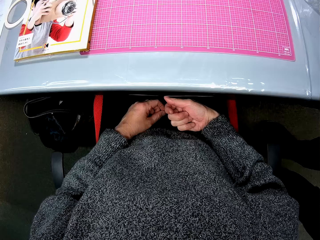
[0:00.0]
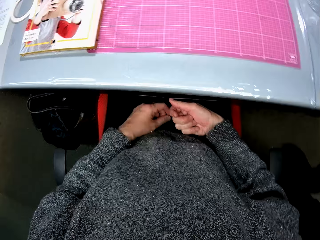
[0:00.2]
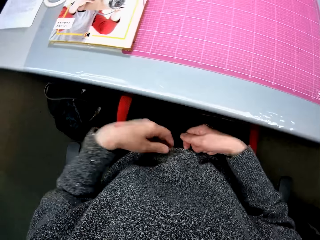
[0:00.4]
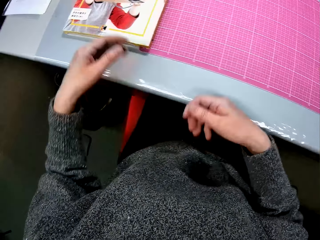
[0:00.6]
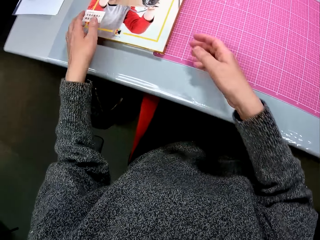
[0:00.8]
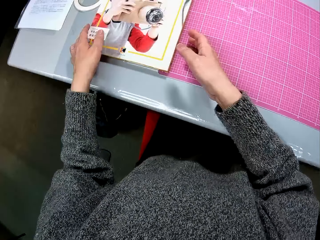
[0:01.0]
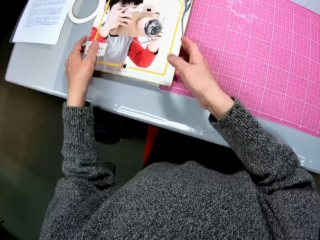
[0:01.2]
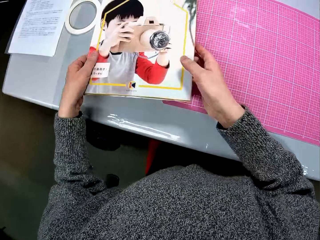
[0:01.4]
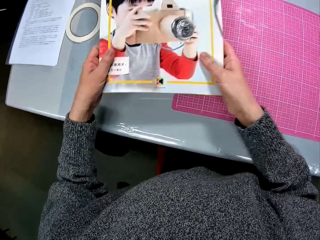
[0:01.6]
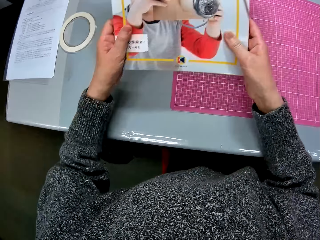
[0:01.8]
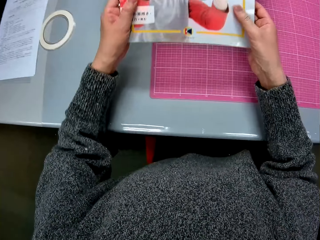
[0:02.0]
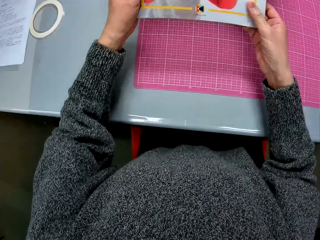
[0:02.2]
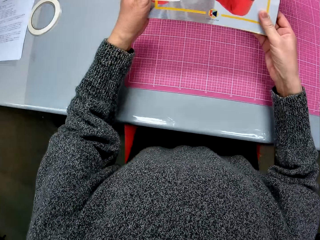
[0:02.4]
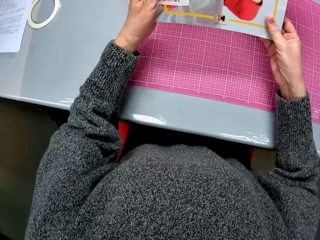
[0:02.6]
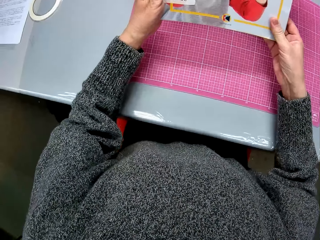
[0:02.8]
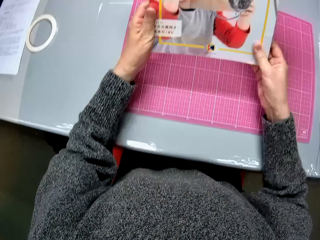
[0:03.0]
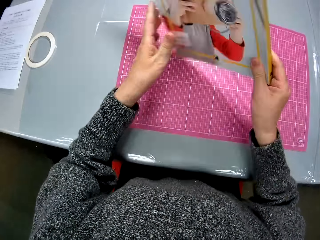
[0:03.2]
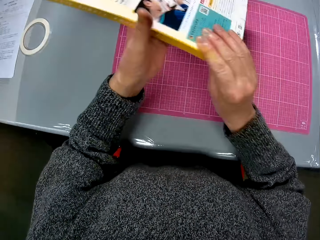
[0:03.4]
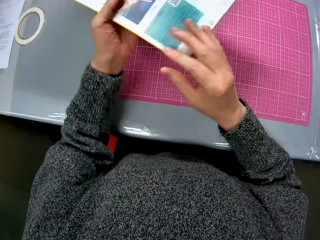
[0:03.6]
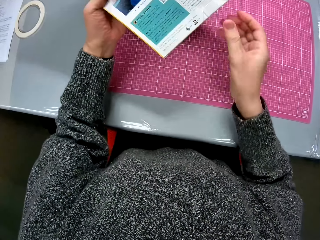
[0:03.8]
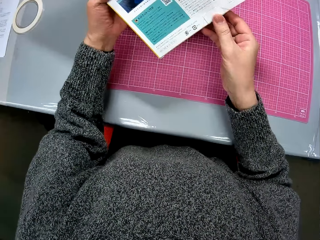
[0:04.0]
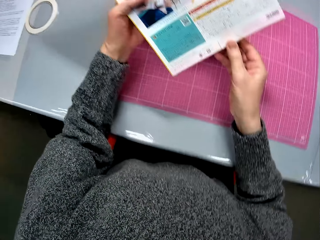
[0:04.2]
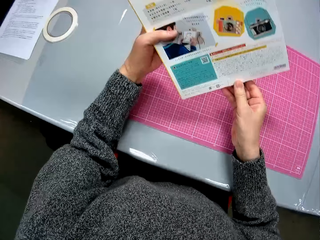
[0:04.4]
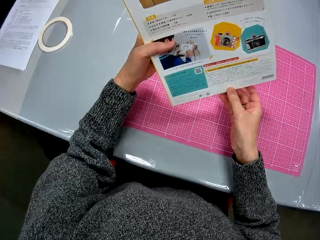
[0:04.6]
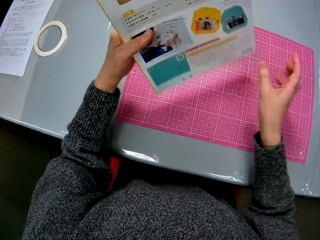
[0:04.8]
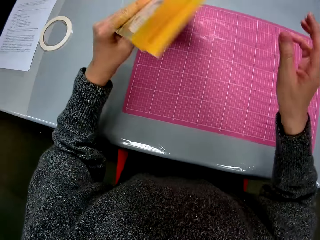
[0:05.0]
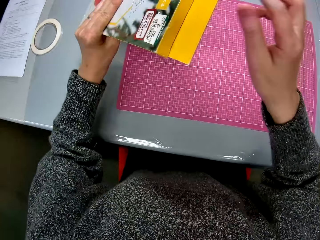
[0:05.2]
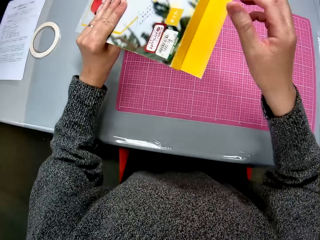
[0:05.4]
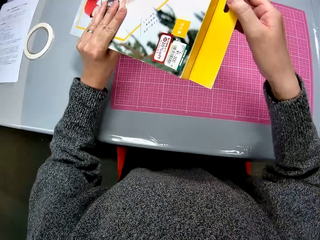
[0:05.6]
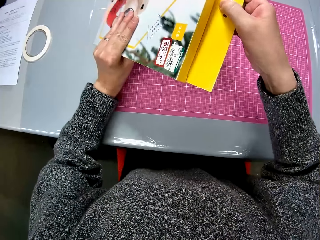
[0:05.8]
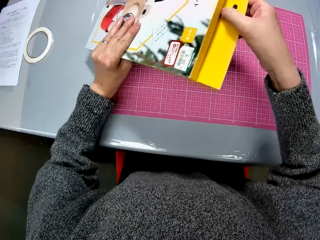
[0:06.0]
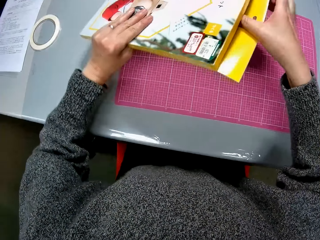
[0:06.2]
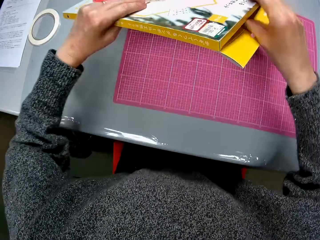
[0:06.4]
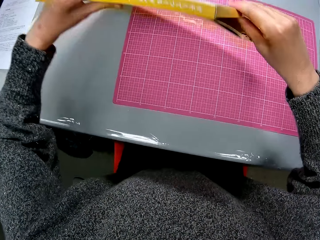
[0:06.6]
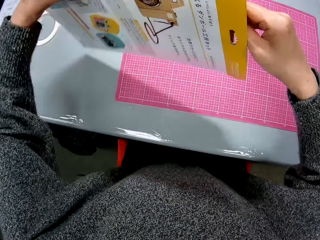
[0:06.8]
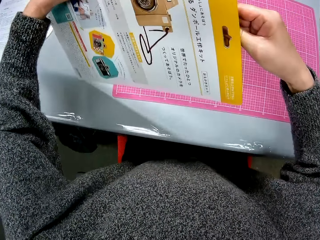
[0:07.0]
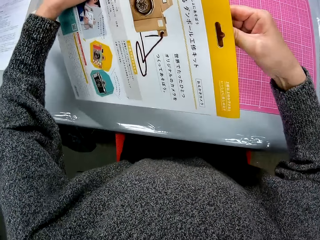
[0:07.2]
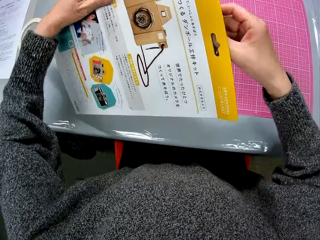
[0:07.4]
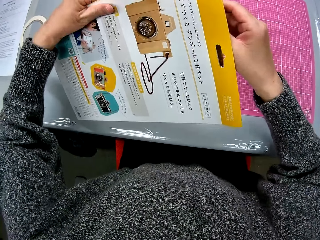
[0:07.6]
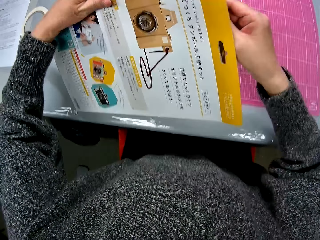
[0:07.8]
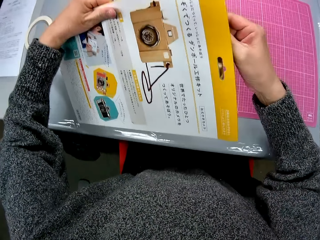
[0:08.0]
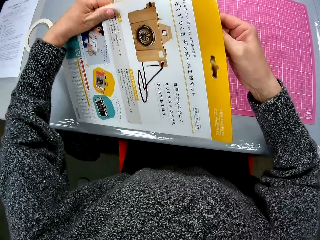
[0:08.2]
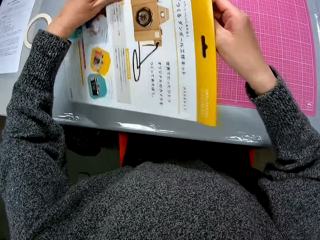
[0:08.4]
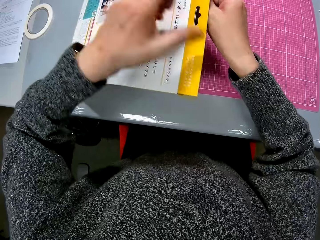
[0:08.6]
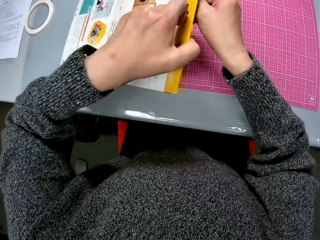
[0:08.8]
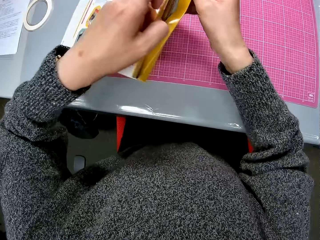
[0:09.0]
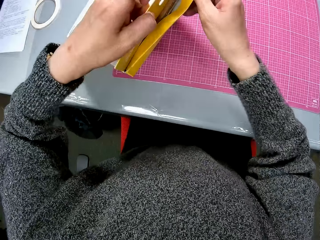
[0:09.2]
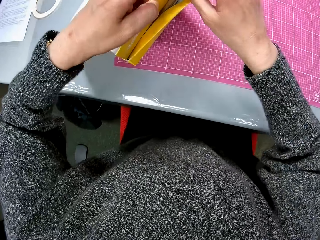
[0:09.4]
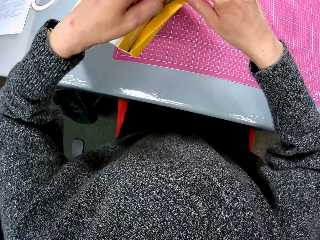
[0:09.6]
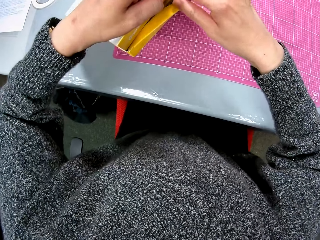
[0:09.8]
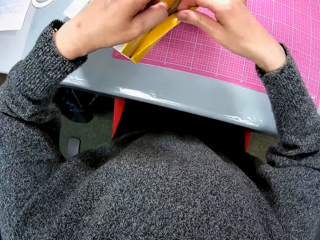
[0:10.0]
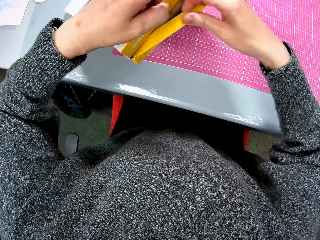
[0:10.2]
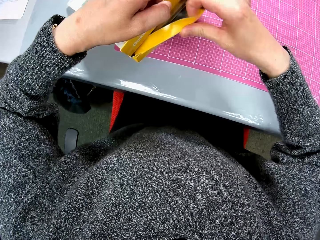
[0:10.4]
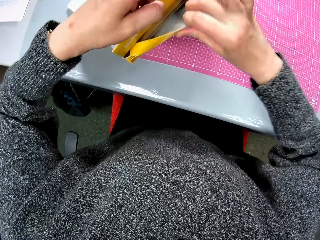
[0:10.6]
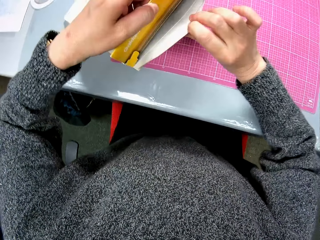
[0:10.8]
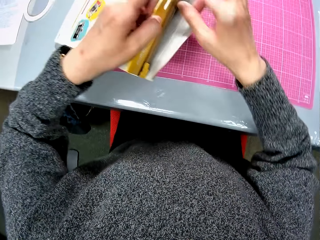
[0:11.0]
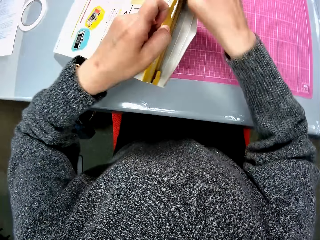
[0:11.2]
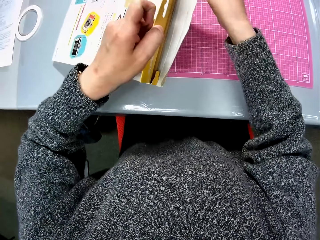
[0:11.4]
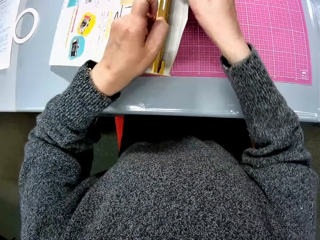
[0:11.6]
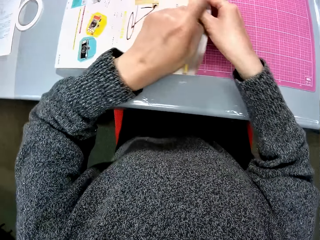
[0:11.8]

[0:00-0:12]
The camera wearer converses. They pick up a puzzle box, turn the puzzle box, and open the puzzle box.

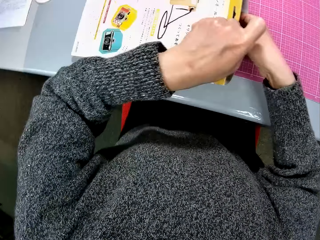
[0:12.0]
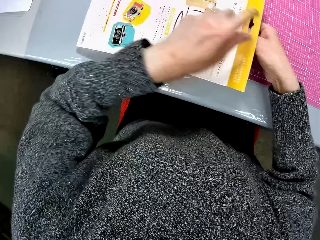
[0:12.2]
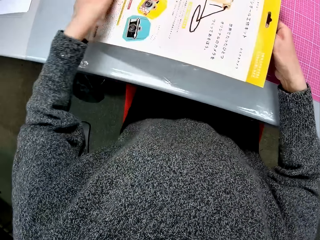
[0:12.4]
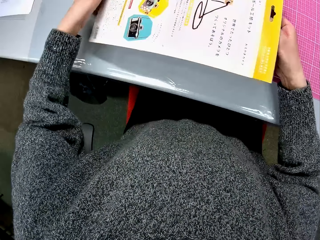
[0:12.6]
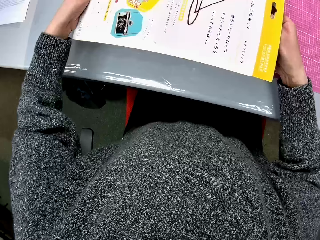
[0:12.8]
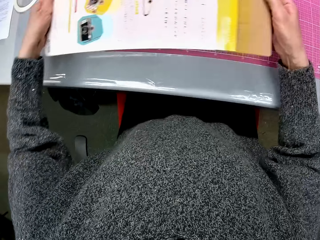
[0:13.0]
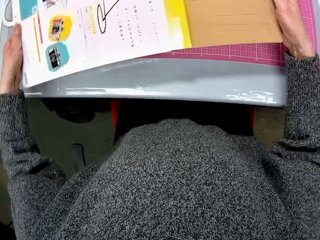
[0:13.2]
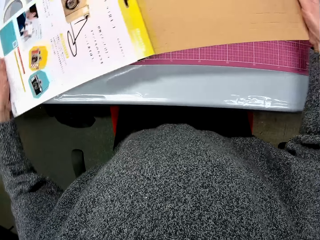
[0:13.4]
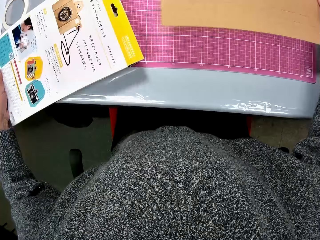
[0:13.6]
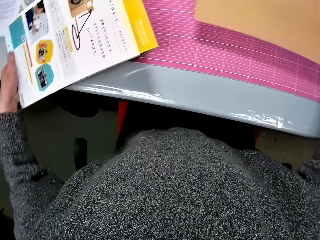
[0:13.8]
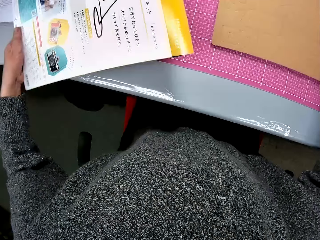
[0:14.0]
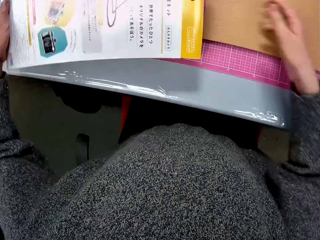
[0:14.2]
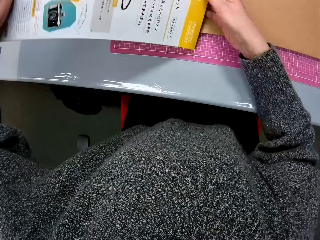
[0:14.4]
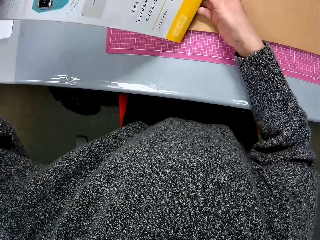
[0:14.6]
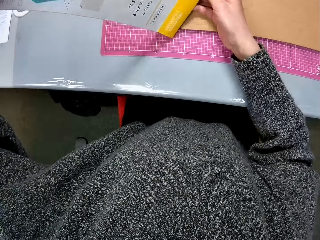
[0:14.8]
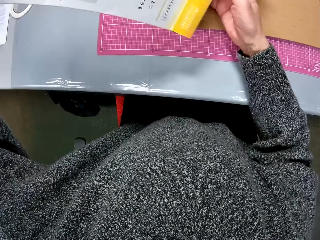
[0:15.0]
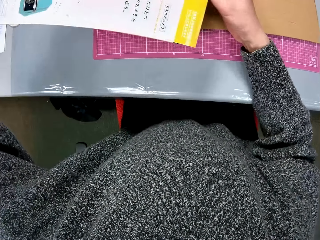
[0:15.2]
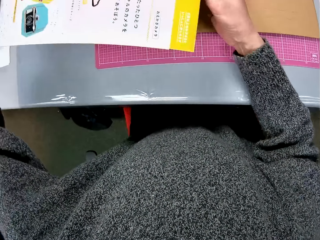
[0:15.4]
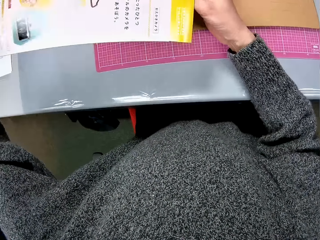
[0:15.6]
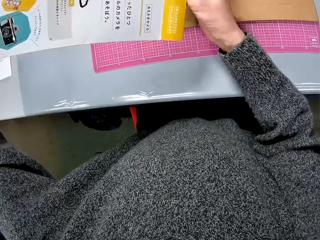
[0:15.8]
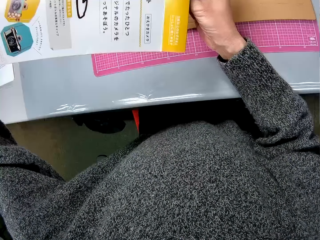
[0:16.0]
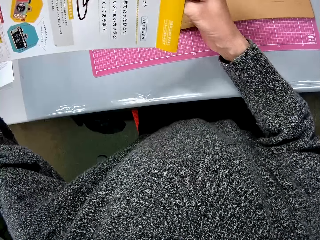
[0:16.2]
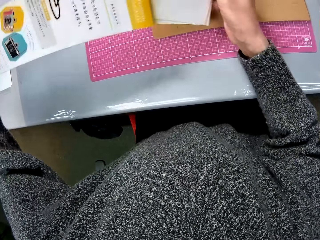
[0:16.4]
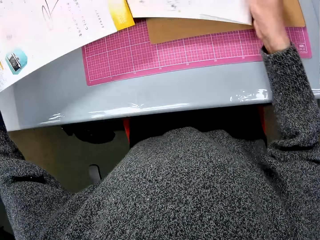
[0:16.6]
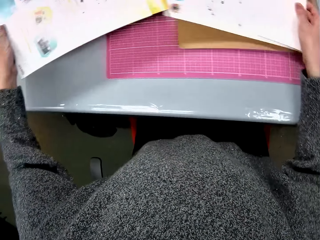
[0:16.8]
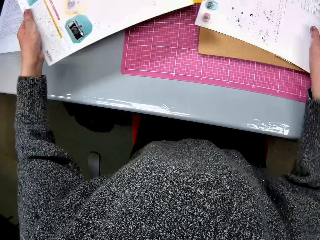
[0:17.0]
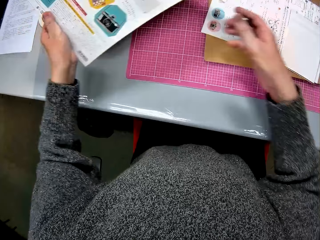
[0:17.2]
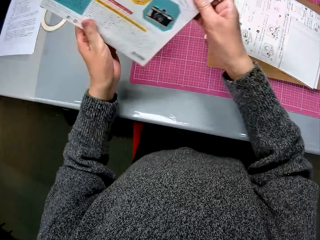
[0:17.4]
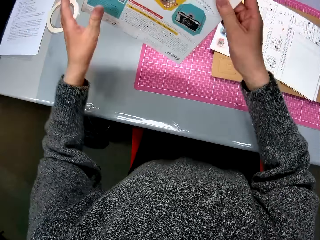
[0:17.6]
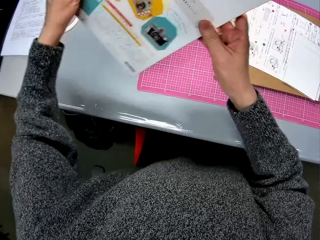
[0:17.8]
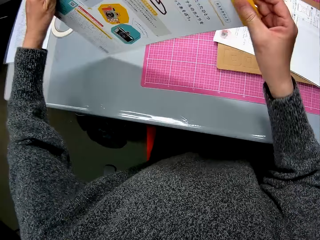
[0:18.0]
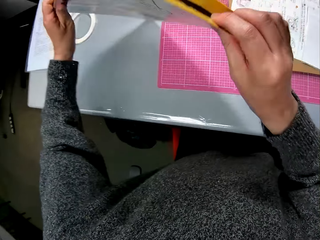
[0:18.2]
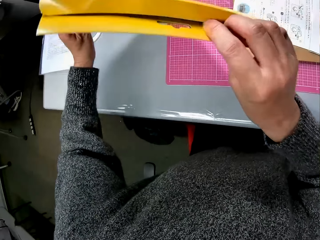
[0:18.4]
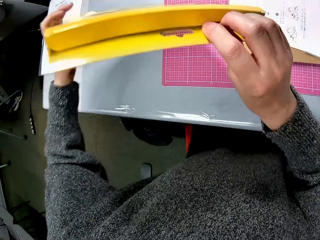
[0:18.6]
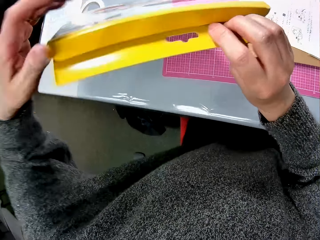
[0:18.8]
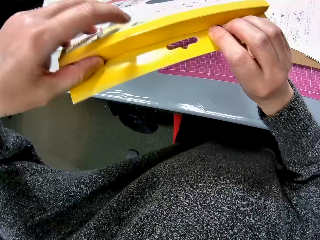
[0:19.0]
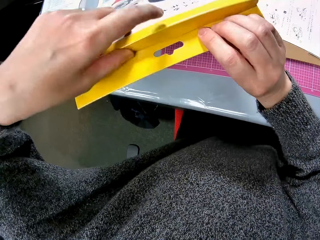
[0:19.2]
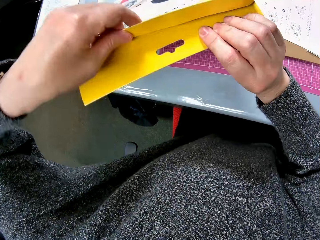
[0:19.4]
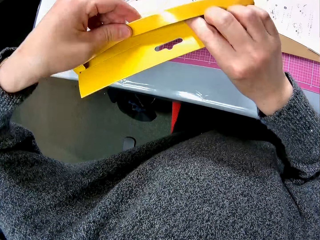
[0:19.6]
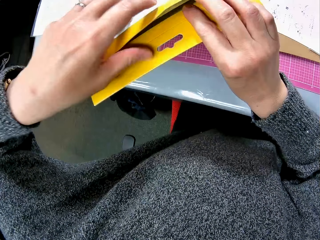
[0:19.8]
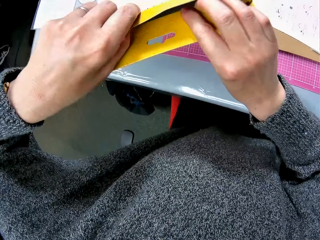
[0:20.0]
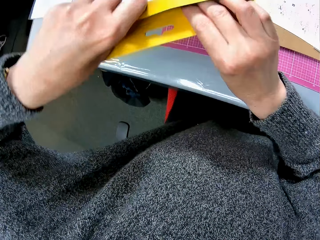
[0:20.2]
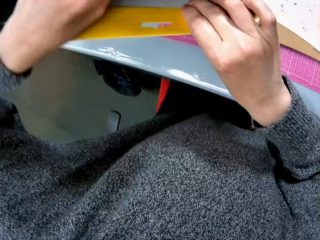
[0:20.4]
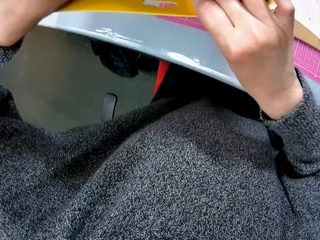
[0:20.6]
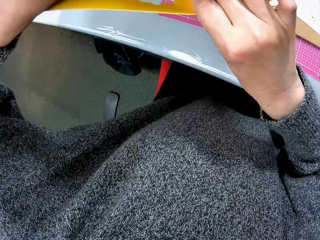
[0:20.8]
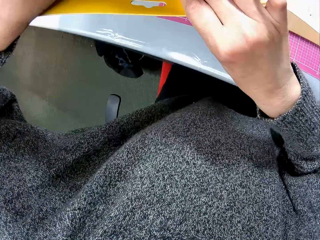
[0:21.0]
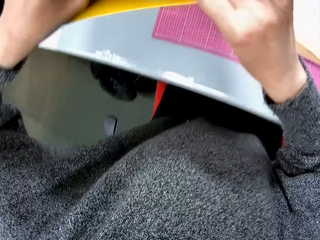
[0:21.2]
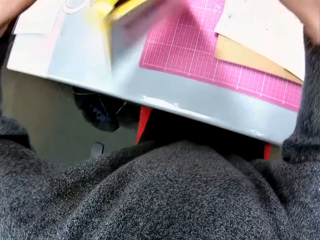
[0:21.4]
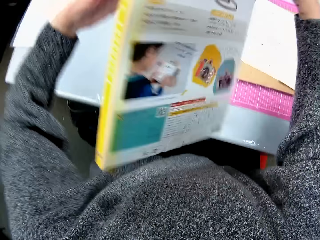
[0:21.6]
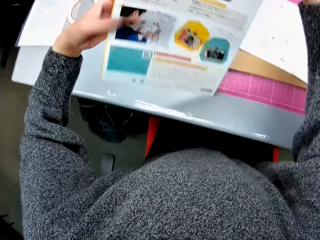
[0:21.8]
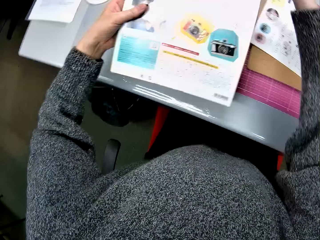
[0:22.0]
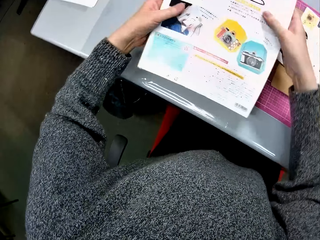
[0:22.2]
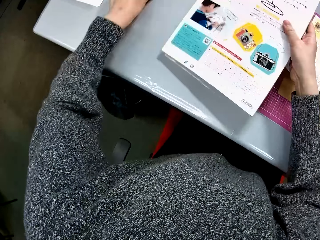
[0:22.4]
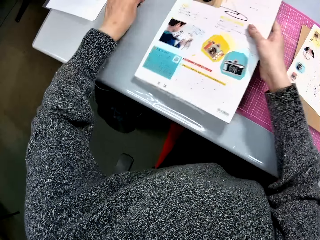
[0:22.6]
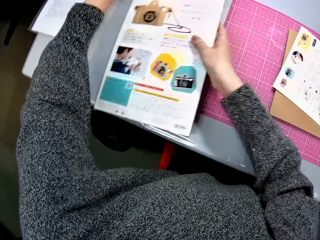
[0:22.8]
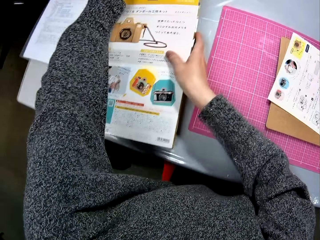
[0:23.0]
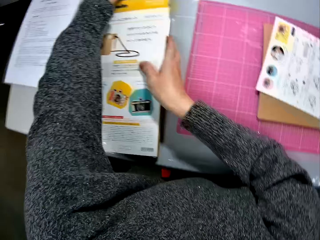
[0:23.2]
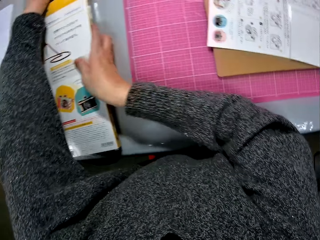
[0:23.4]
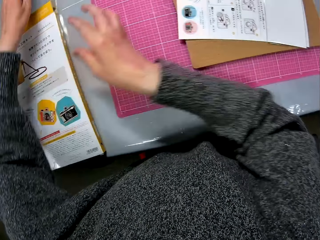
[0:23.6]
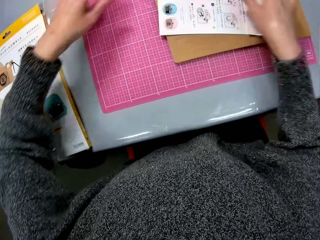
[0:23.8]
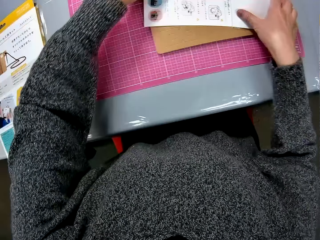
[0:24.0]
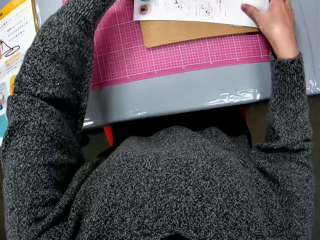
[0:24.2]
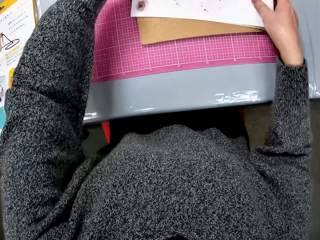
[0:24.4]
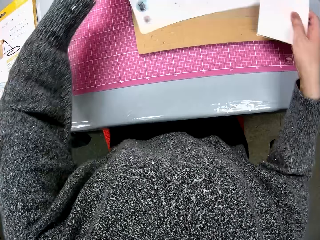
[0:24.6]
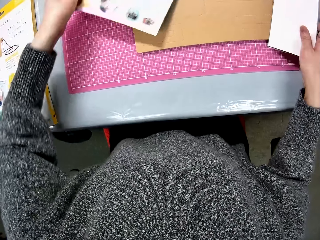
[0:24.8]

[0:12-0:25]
The camera wearer pulls the puzzle out of the box. They drop the puzzle piece. They pull the manual out of the box and drop the manual. They widen the puzzle box, turn the puzzle box, and drop the puzzle box on the table. They move the manual.
